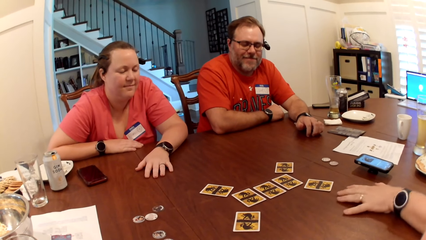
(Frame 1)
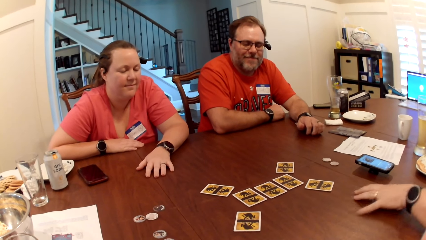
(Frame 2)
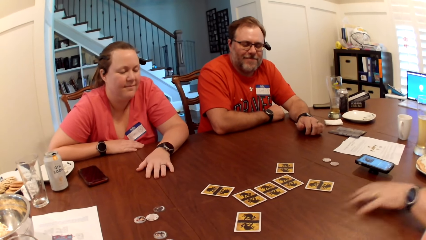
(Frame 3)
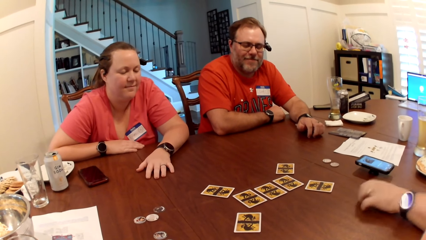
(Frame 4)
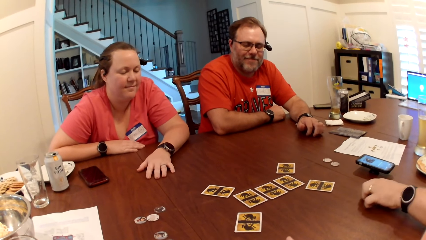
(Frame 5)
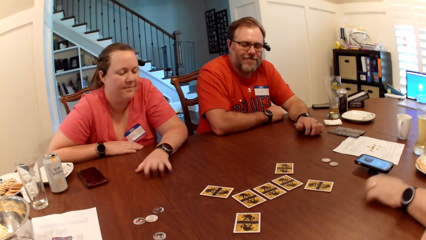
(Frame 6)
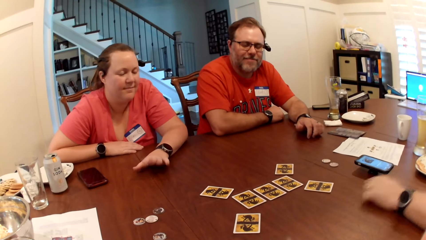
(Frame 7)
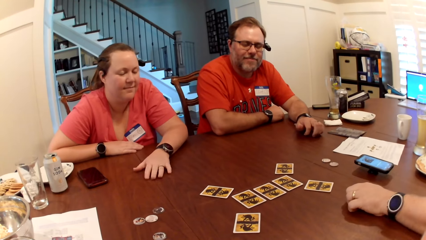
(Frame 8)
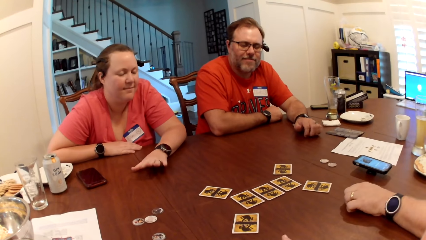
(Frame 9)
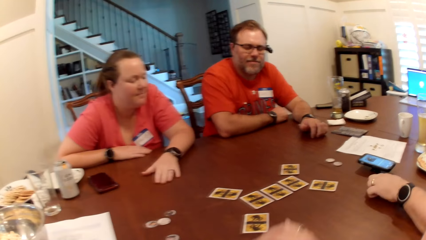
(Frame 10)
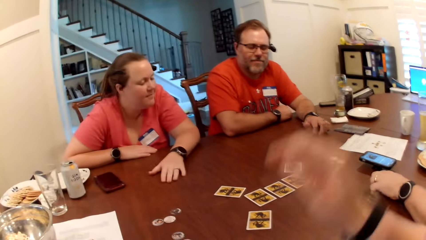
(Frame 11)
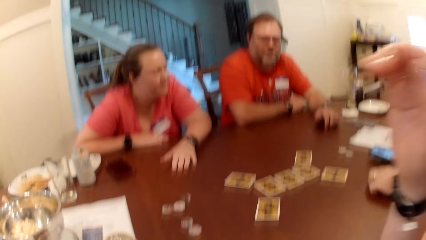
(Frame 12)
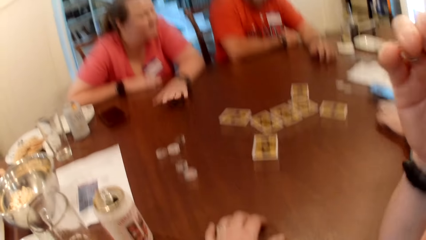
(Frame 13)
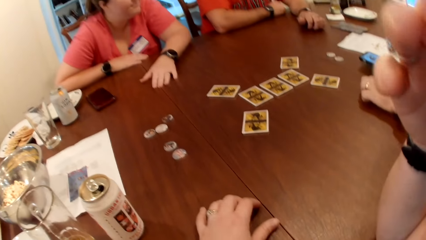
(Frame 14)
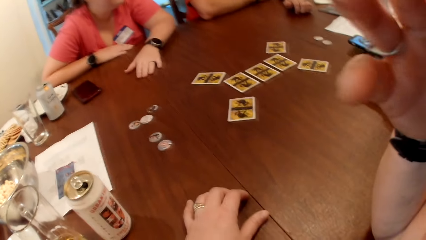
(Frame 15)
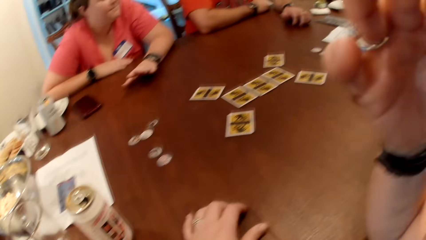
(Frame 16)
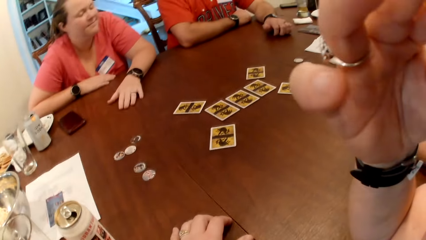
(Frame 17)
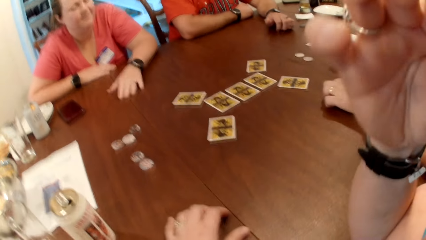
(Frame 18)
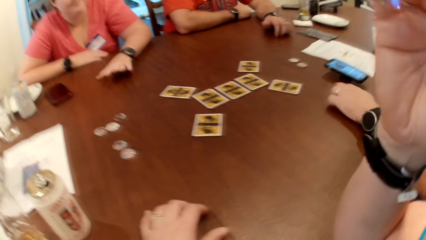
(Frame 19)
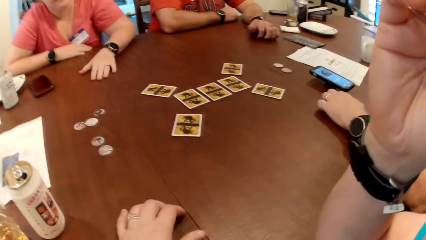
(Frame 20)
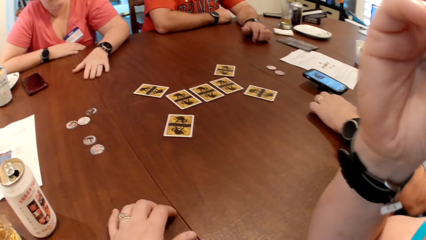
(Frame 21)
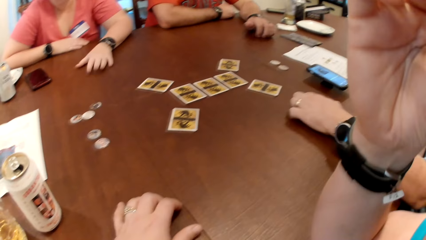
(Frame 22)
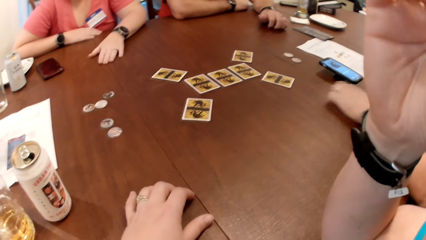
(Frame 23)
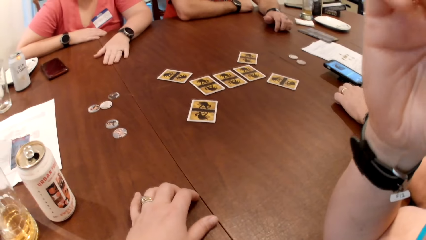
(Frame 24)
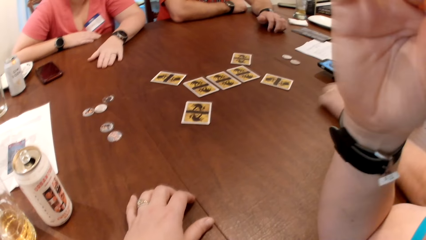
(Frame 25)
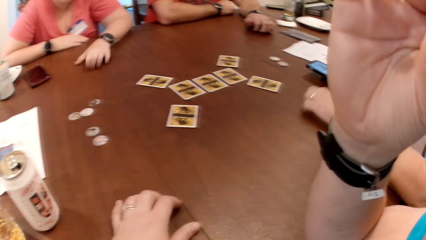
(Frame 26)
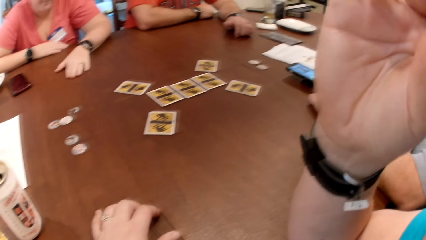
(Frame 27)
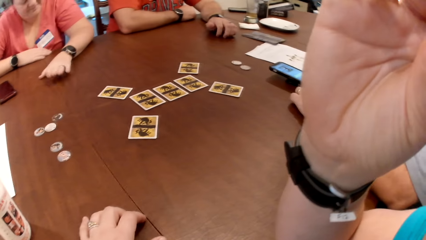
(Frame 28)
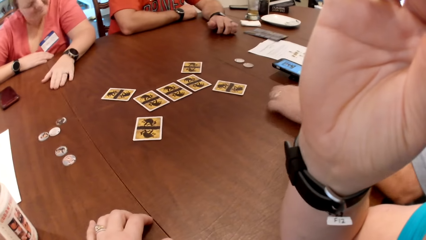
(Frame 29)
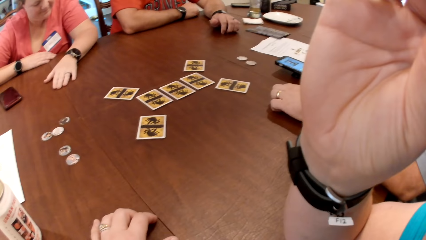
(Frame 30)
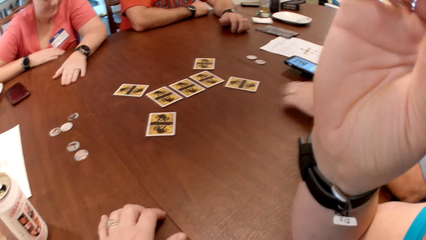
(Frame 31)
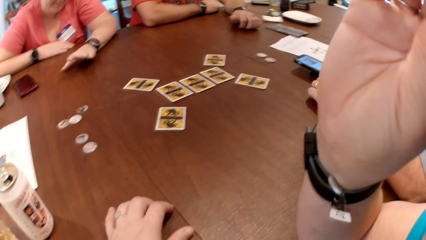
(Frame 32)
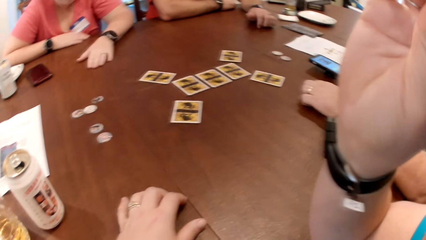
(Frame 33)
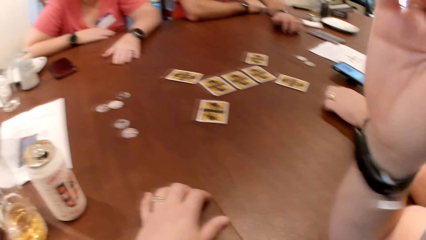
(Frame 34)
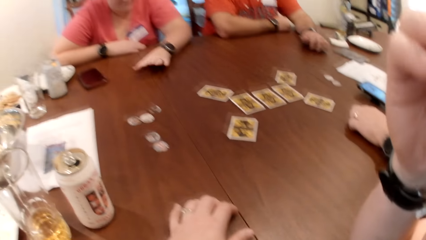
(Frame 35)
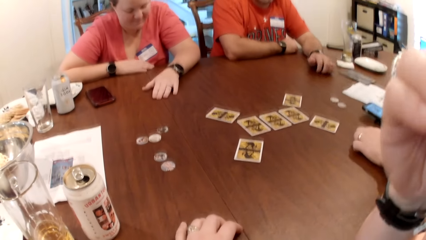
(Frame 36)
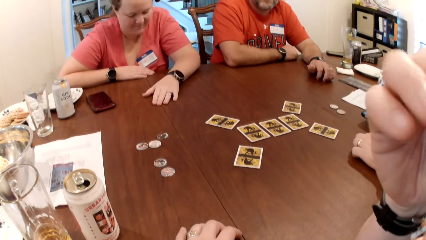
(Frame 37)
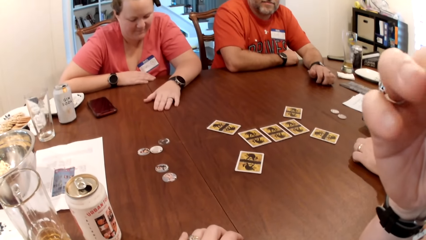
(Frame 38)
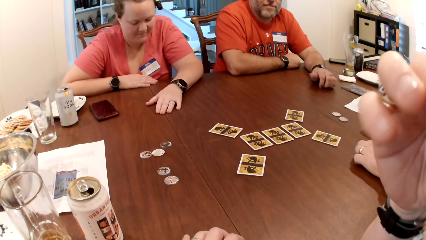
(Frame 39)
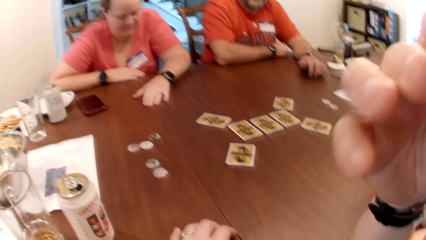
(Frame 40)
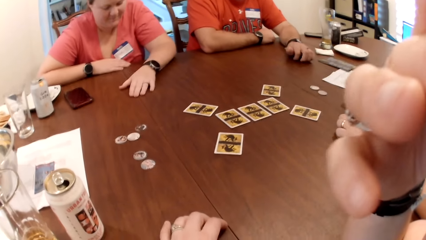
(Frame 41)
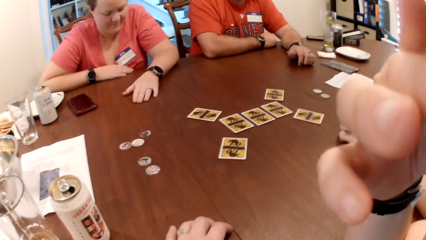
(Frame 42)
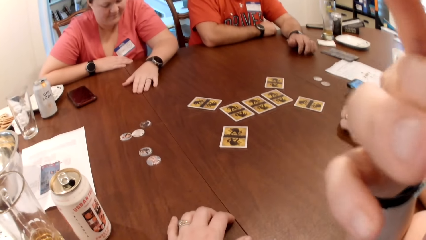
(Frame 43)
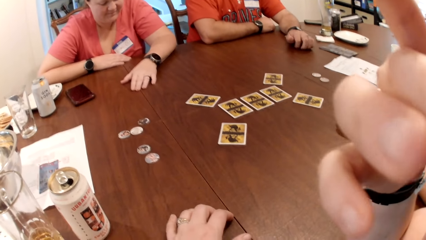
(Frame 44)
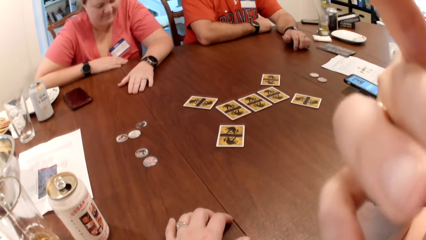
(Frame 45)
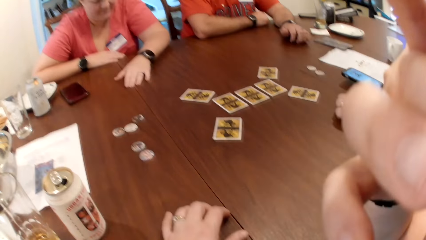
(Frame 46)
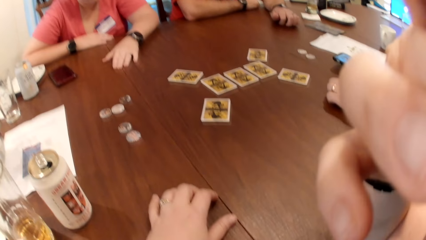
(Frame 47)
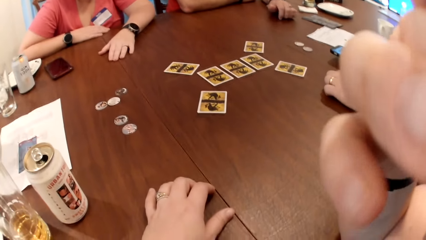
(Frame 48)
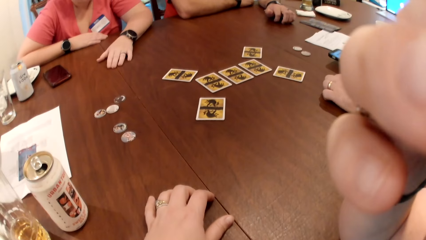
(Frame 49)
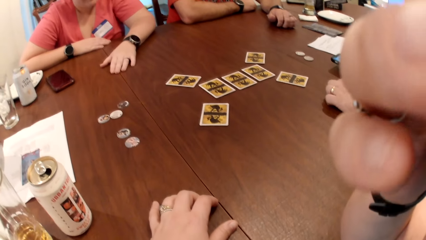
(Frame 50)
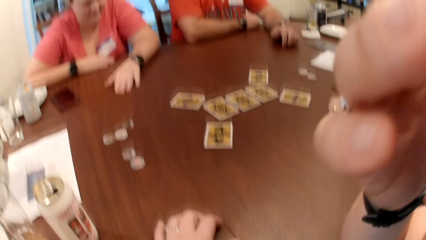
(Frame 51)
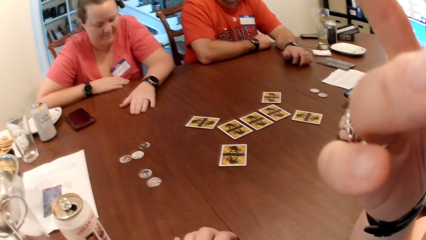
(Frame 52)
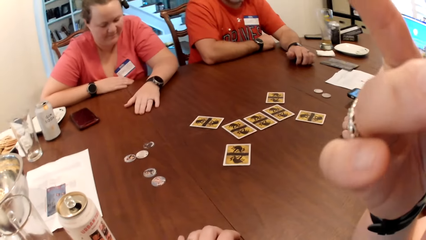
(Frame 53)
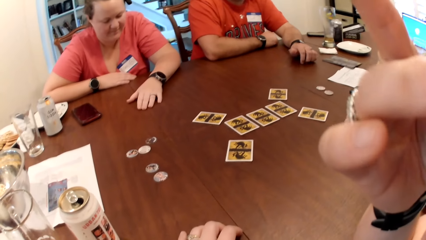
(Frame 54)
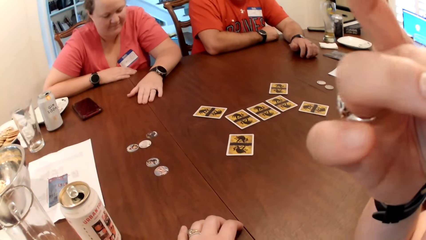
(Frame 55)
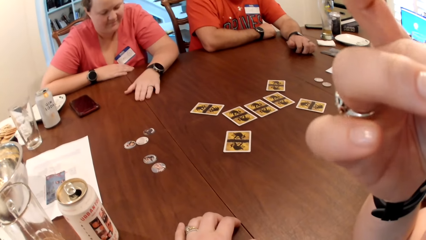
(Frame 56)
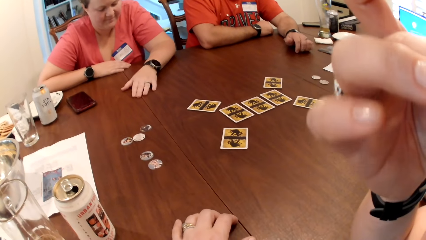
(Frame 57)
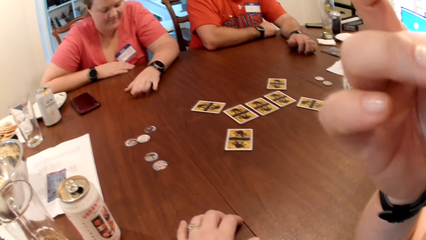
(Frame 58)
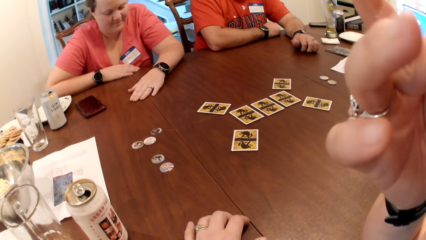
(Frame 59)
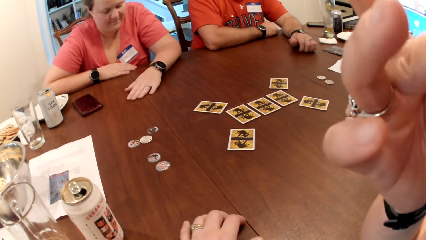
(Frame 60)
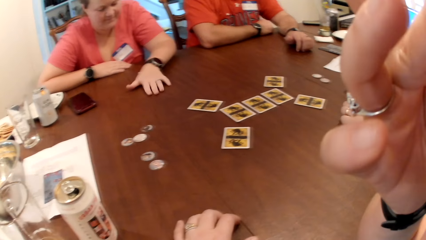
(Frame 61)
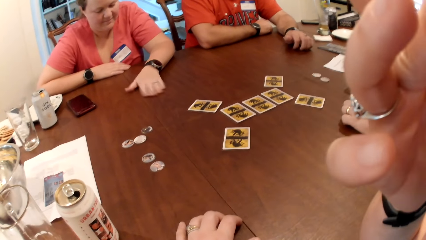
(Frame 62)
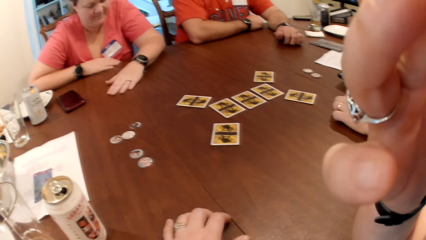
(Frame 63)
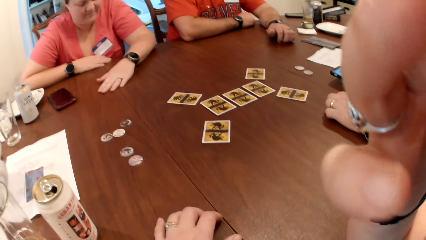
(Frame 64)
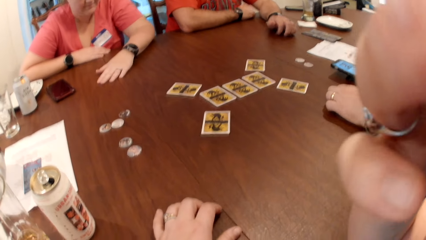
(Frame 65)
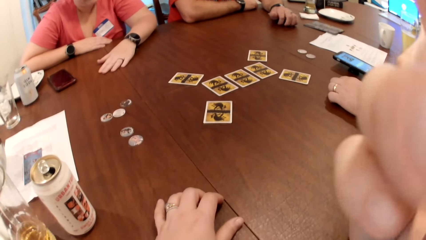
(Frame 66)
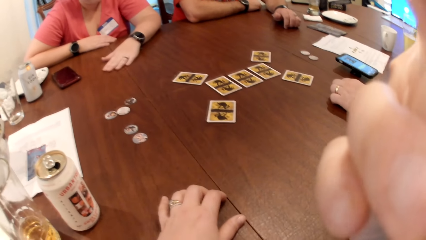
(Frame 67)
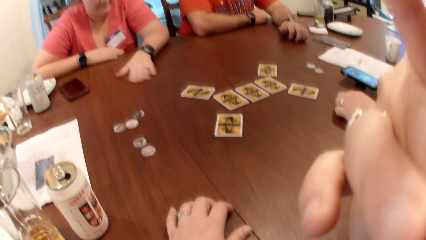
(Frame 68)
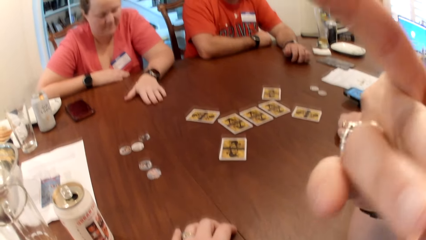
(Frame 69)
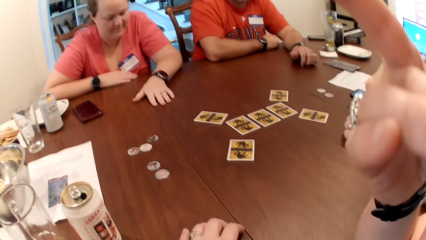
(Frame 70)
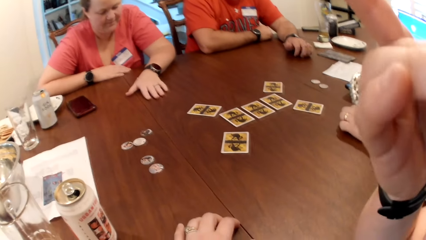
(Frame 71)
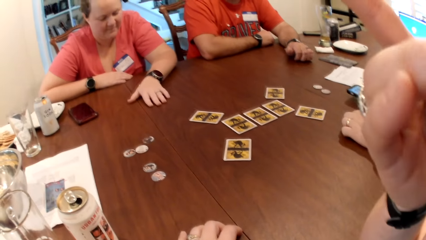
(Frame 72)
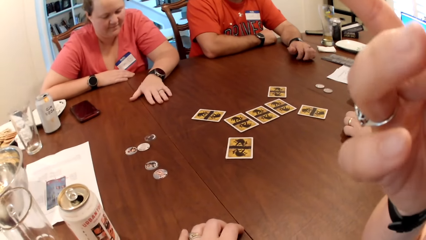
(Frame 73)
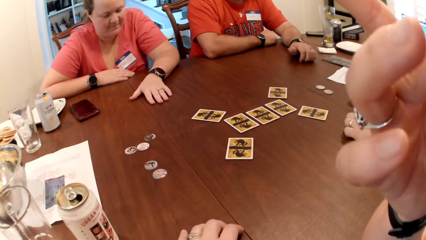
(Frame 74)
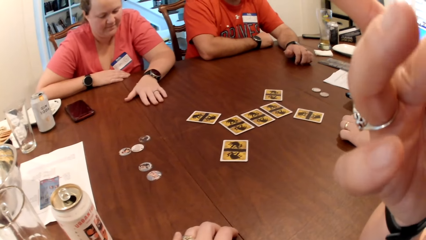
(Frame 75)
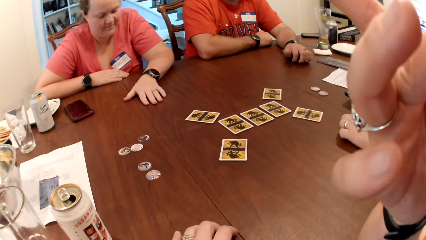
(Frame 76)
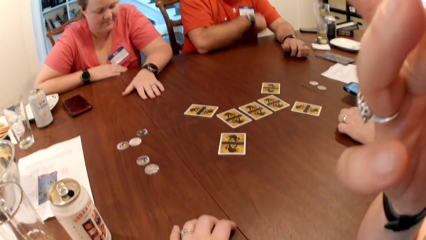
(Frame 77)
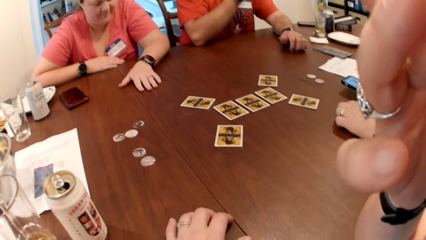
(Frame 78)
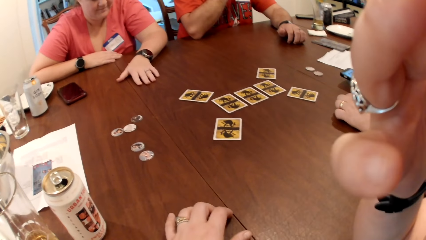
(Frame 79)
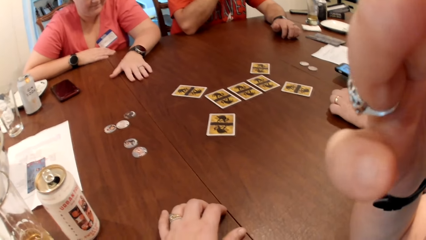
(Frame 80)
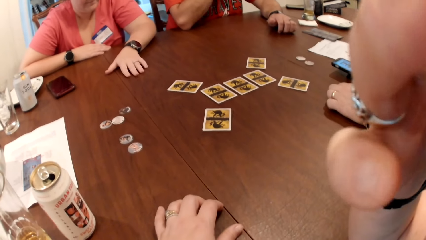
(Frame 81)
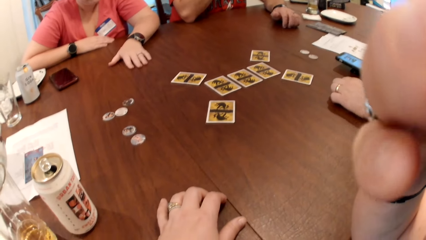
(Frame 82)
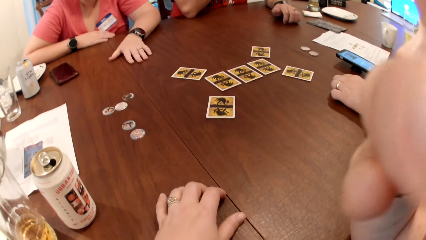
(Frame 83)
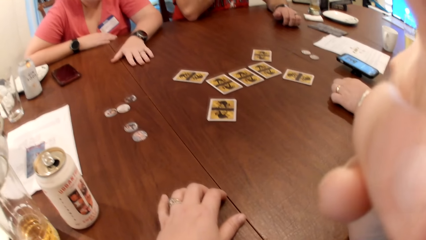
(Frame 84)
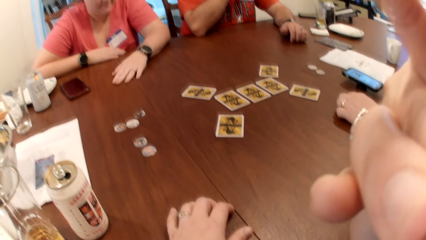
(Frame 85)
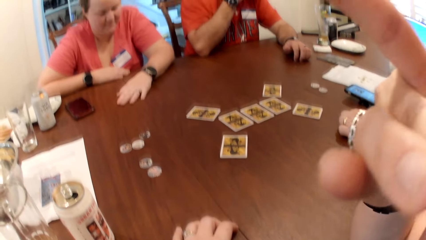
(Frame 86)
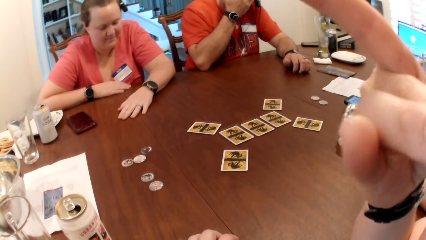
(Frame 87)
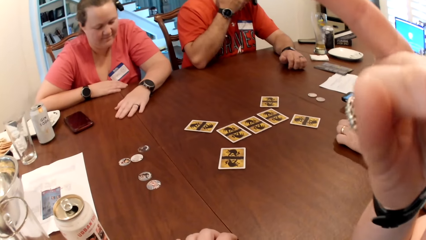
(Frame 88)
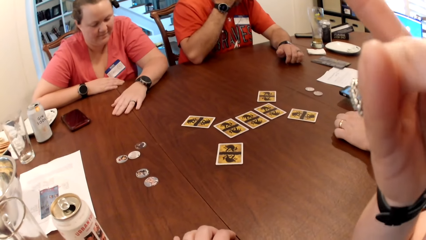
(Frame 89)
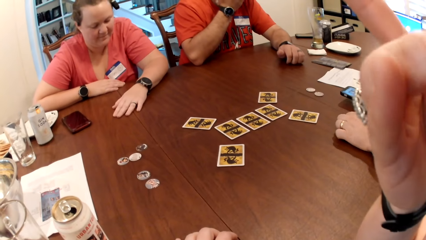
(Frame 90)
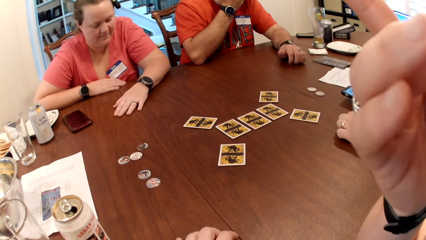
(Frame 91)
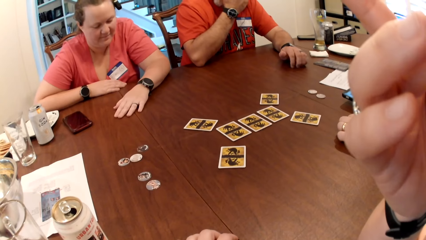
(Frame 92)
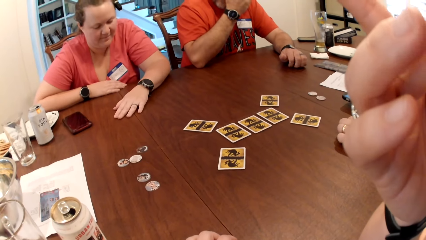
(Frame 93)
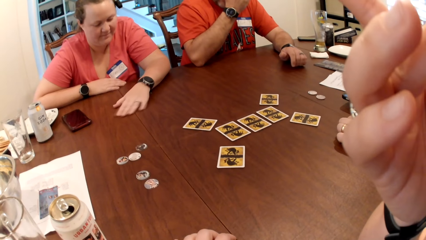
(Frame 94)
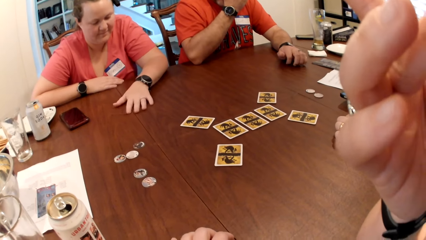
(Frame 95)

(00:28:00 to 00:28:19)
The camera wearer touches her face with her right hand. She adjusts the camera.
